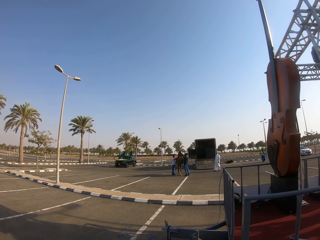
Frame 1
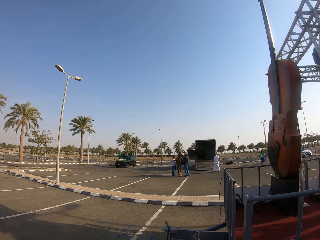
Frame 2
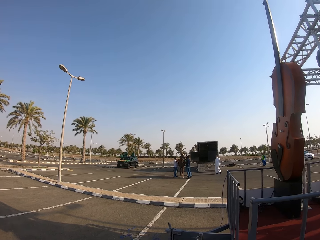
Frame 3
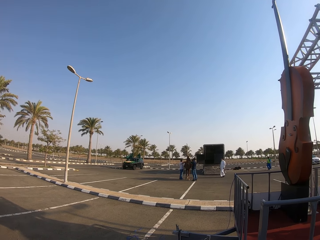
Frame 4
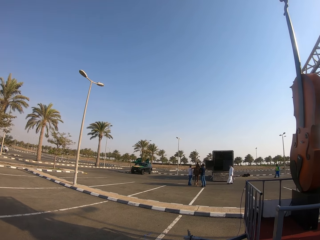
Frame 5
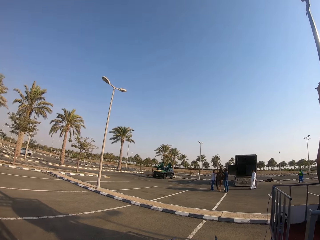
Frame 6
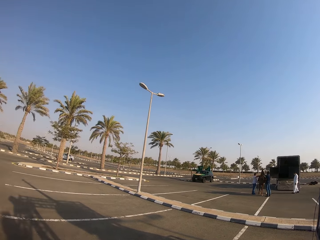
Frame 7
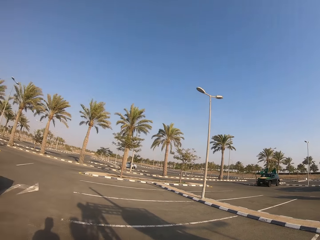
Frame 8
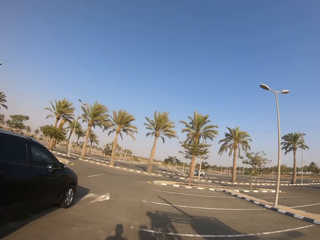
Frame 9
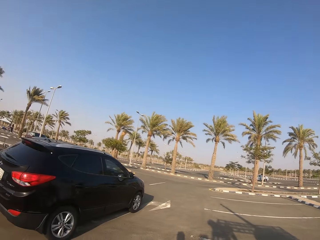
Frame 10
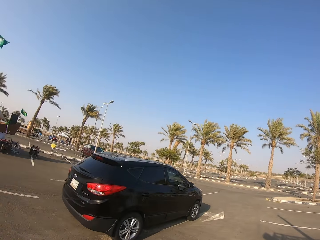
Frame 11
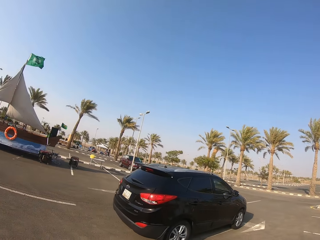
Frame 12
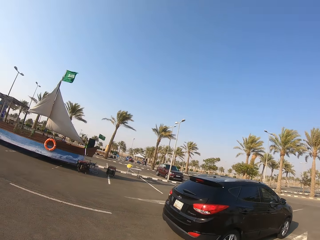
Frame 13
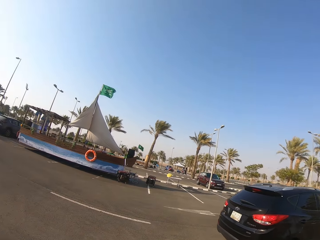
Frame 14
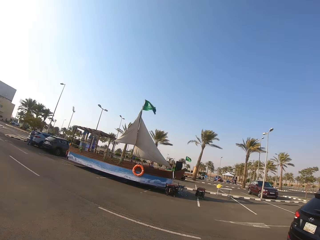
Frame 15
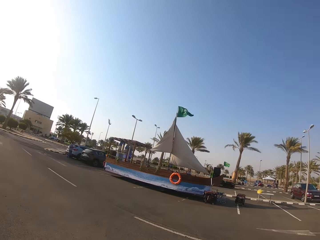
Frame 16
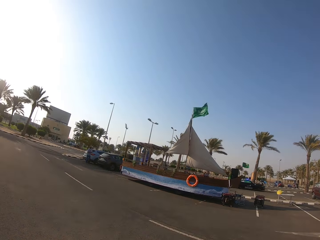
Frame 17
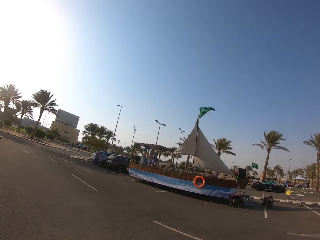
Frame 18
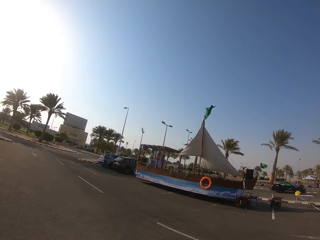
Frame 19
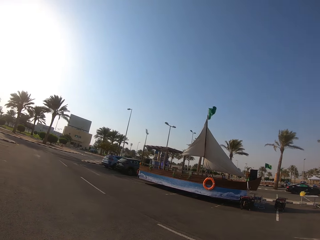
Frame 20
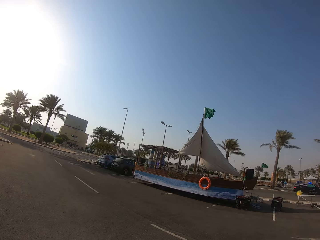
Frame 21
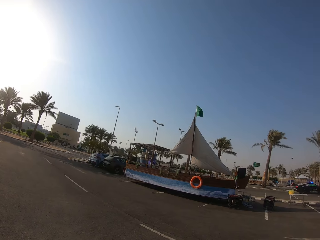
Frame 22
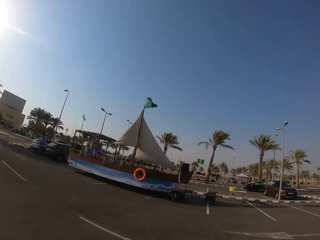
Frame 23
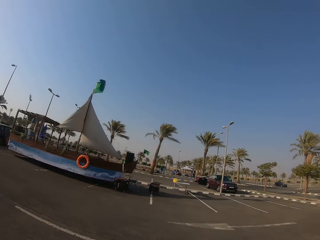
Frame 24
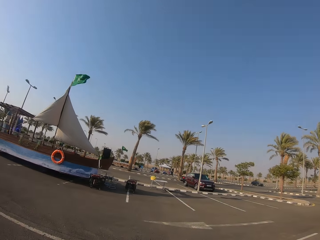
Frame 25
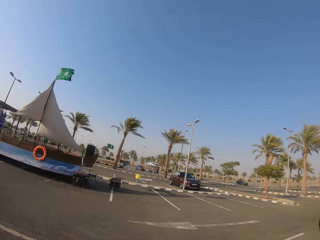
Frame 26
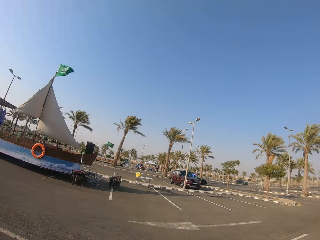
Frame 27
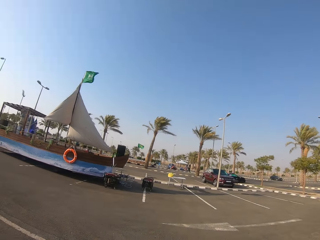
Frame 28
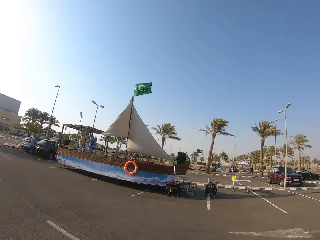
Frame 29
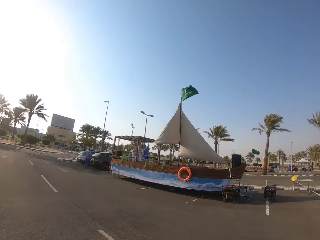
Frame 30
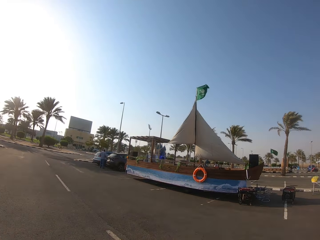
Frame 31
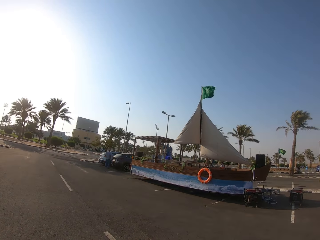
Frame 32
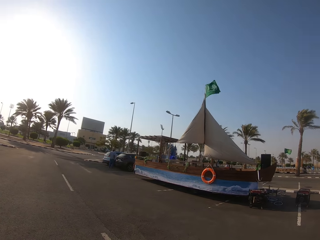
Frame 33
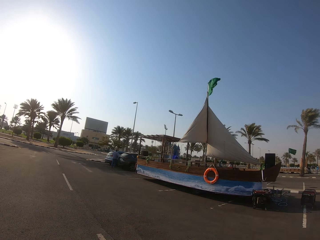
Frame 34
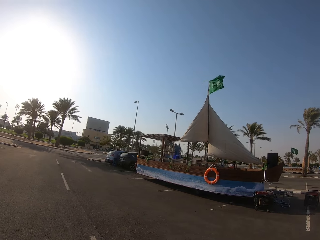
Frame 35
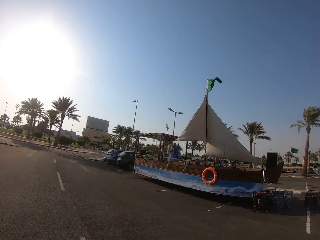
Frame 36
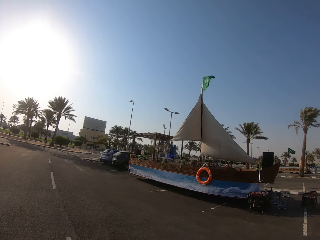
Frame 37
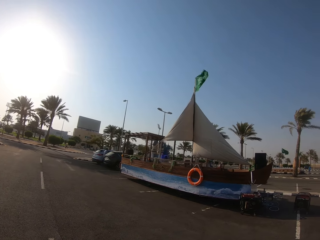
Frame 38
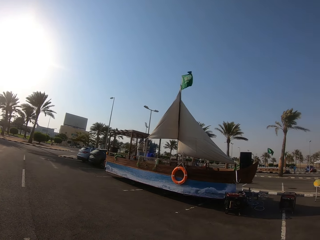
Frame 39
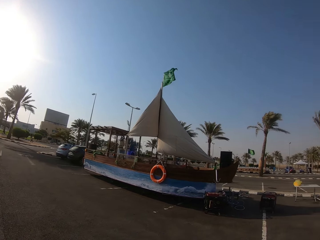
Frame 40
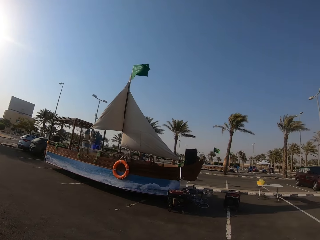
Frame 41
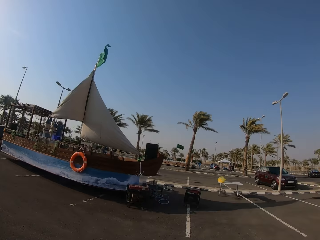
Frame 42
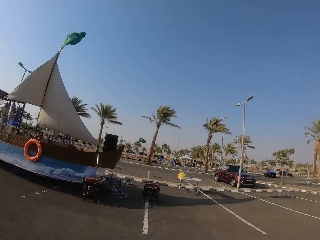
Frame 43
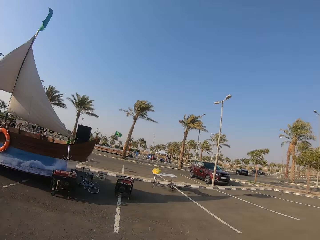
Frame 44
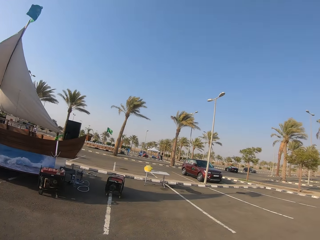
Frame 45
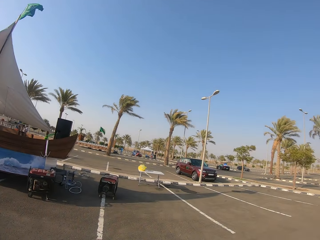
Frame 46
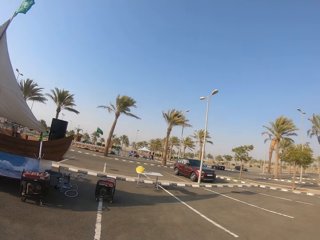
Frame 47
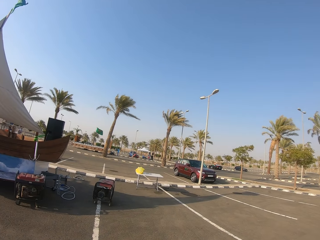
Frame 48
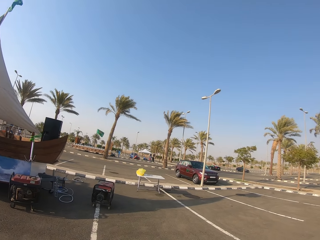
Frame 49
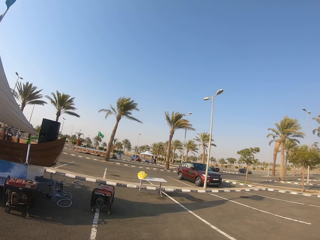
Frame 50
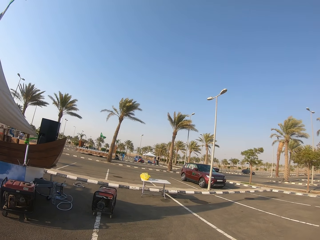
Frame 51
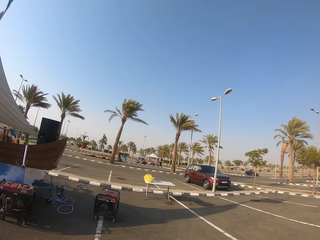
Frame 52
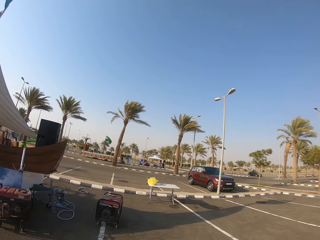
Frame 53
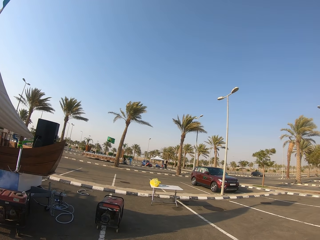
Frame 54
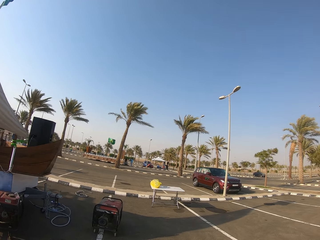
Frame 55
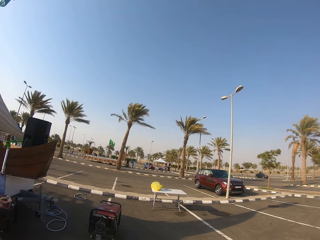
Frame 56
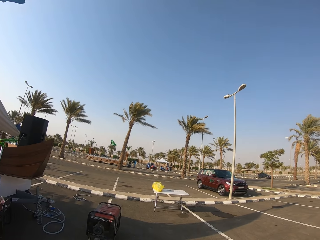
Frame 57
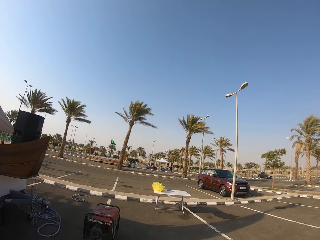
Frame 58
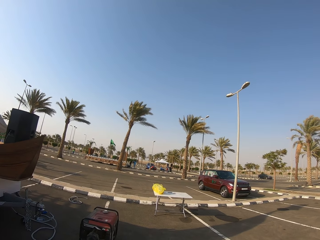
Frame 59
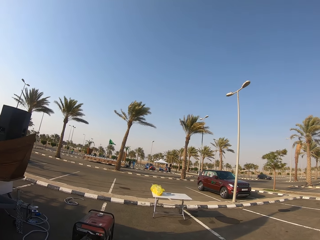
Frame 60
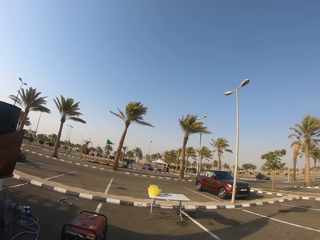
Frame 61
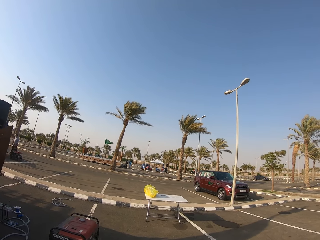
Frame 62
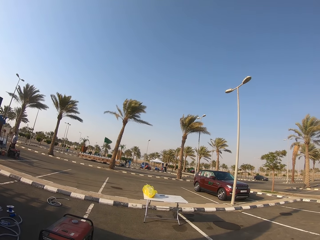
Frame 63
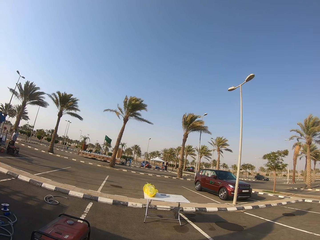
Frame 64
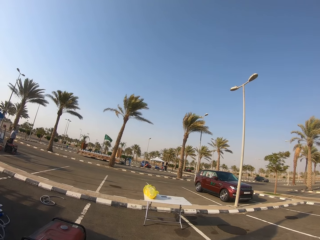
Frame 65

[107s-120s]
The camera wearer looks around the parking lot. They walk on the parking lot.

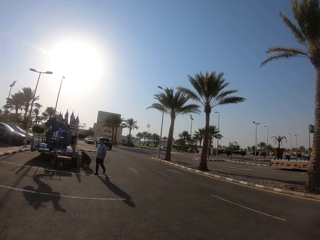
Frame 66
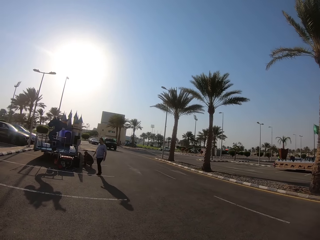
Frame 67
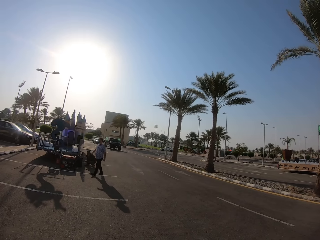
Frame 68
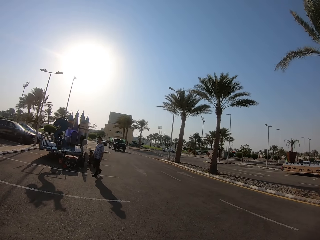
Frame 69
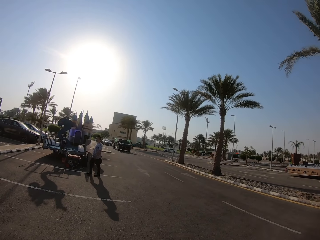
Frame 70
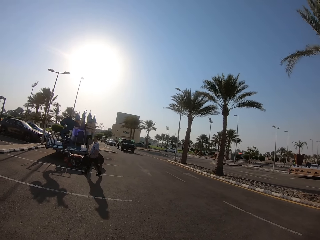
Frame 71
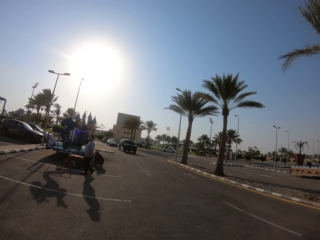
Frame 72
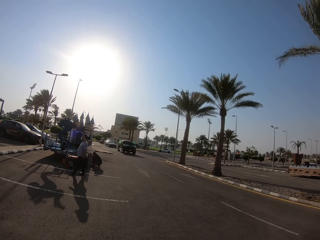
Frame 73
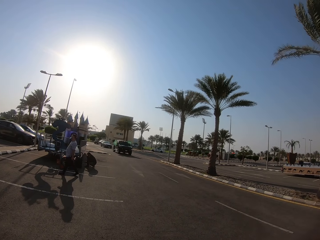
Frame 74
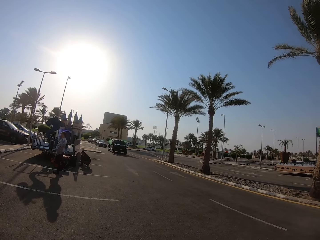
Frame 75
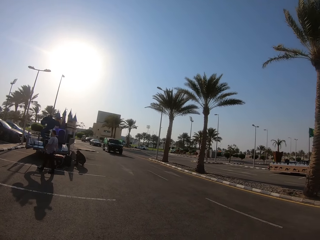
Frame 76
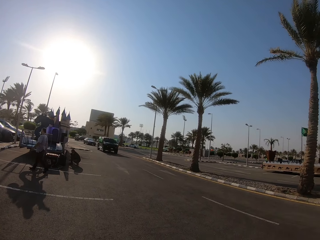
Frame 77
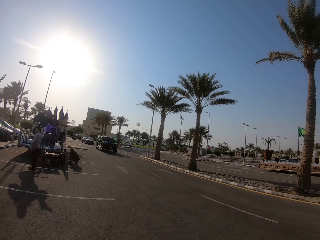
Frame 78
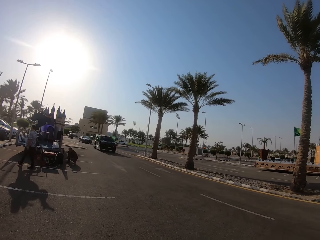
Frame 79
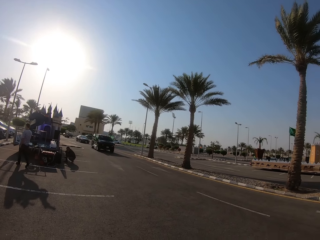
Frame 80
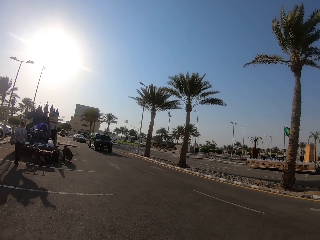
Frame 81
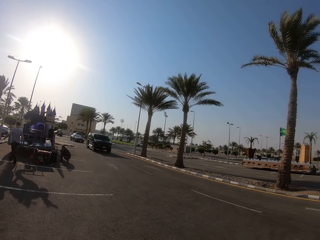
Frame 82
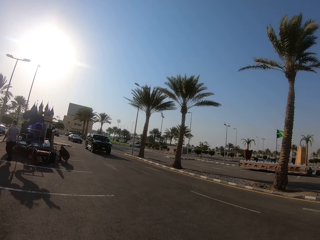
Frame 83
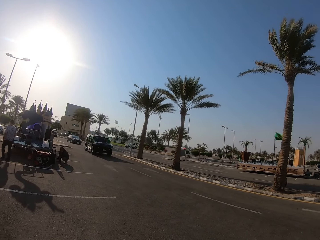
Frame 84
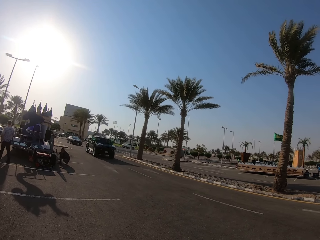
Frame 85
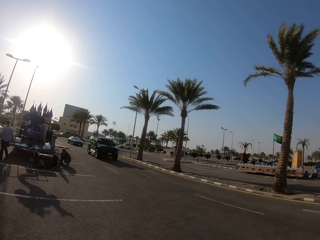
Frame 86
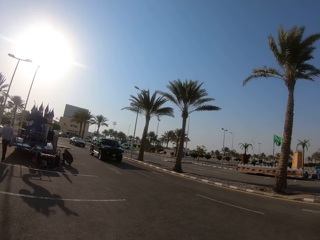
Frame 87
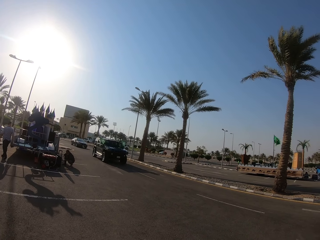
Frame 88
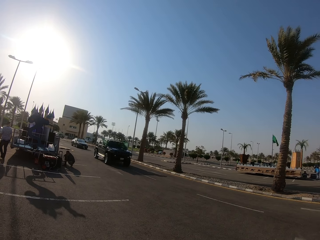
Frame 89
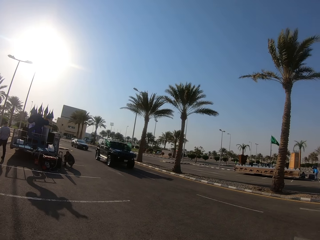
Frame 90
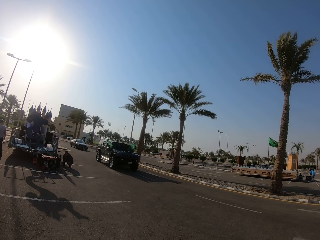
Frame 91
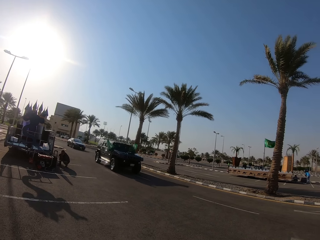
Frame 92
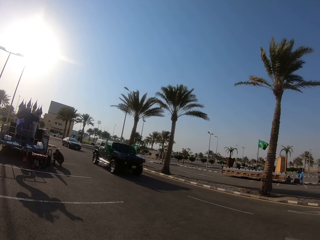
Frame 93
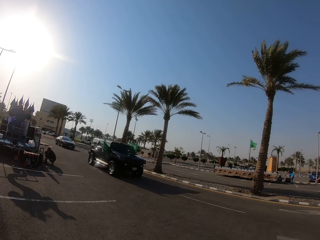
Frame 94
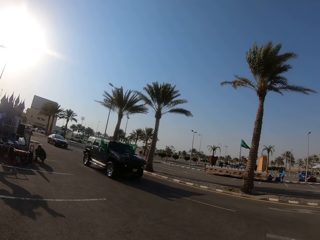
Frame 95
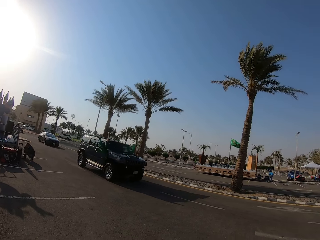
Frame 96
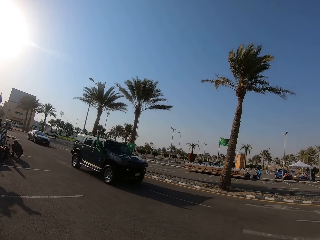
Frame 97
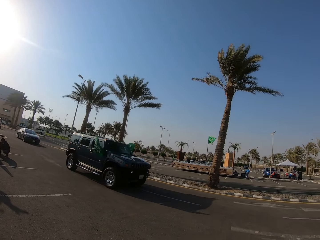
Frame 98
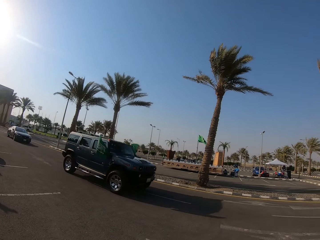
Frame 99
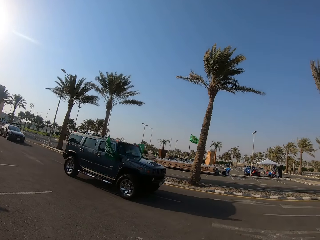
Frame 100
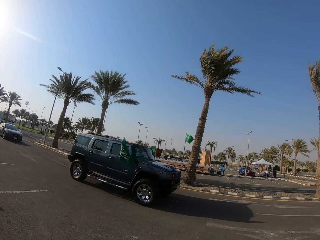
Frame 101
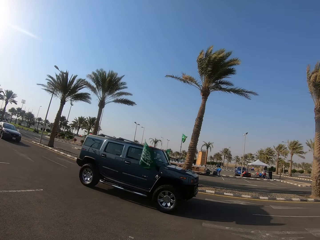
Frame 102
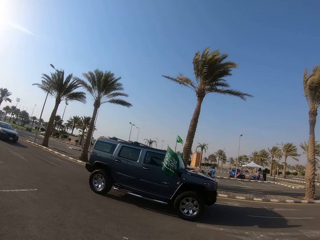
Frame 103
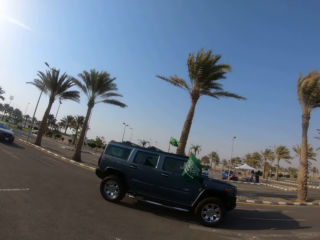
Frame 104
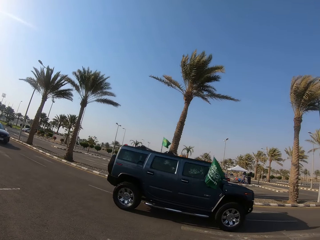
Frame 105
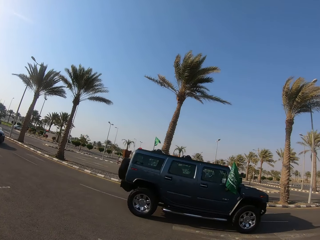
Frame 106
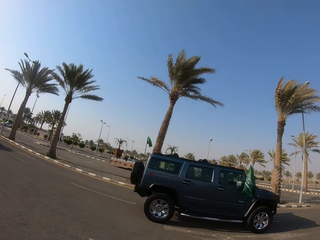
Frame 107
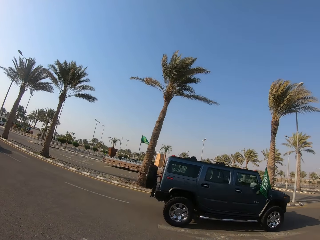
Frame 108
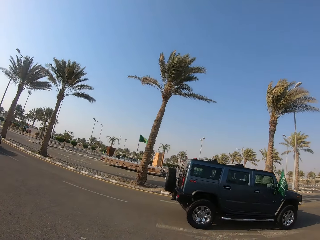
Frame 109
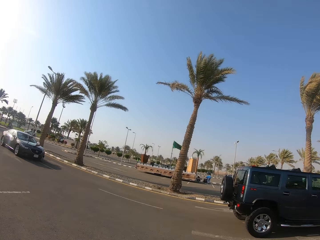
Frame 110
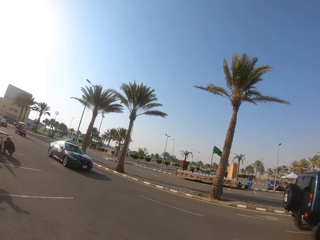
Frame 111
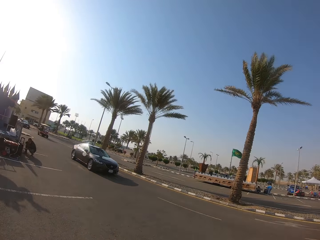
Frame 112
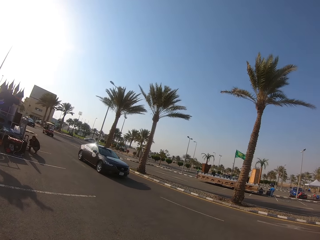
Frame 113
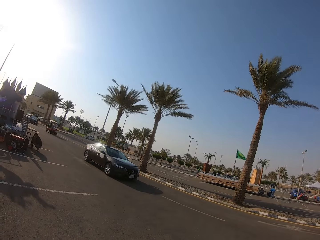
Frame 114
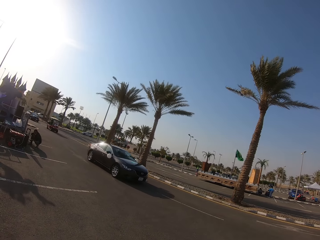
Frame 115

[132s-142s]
The camera wearer stops. They look at the cars.
